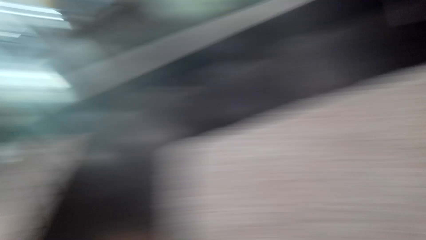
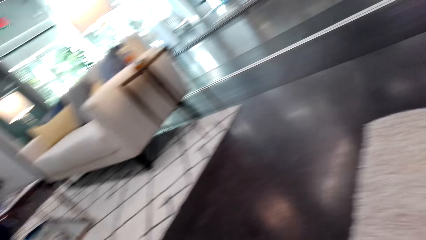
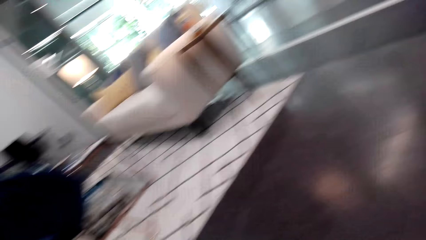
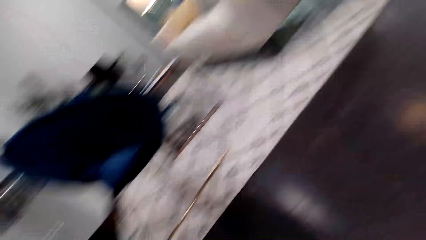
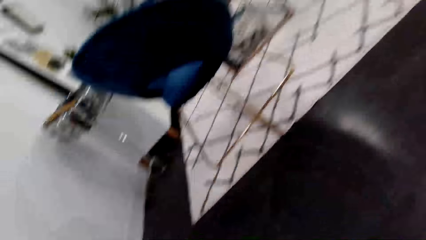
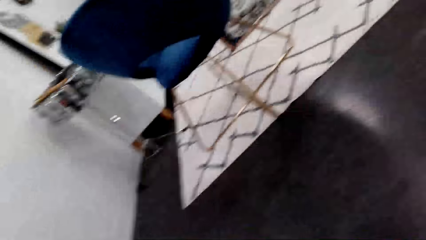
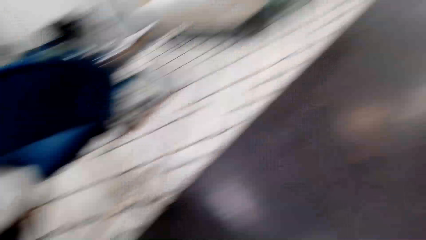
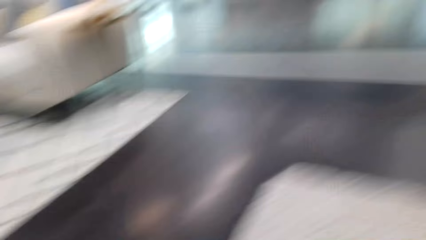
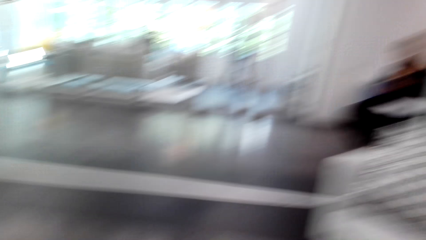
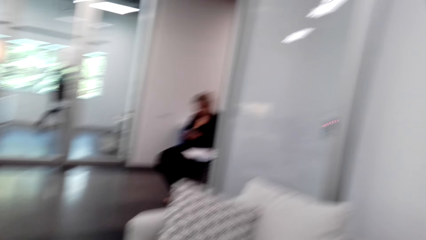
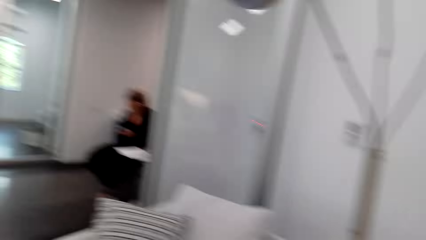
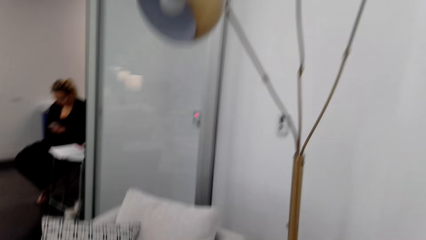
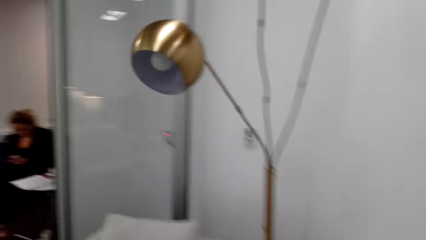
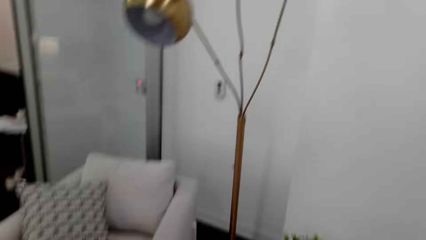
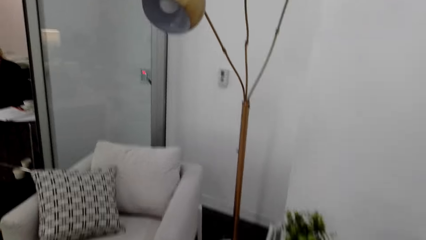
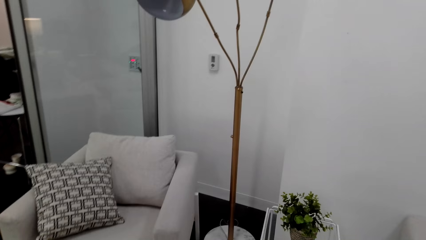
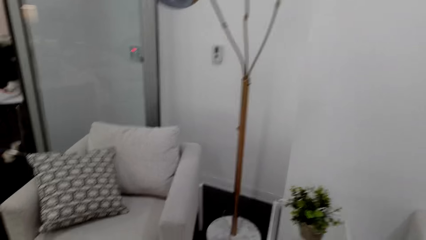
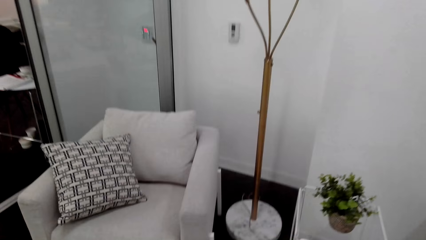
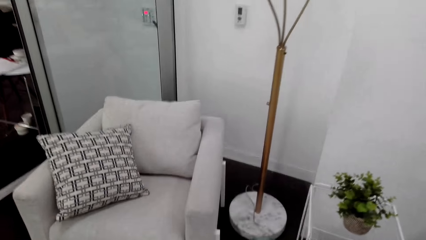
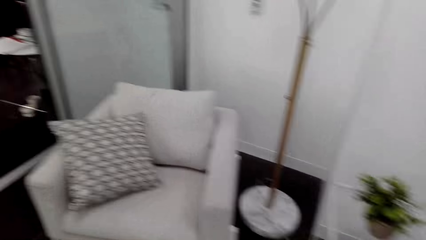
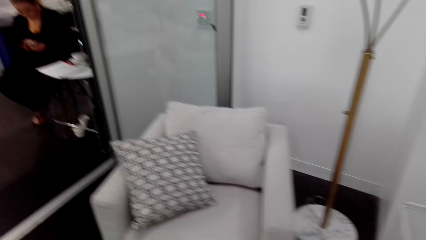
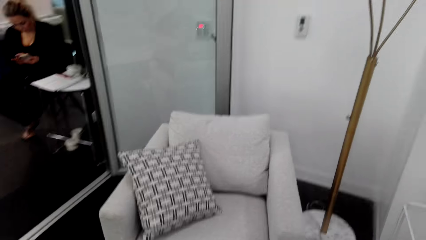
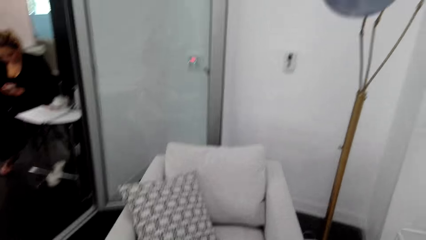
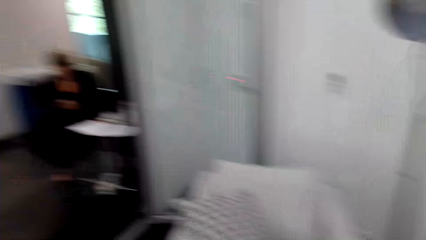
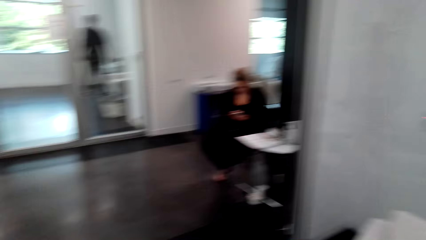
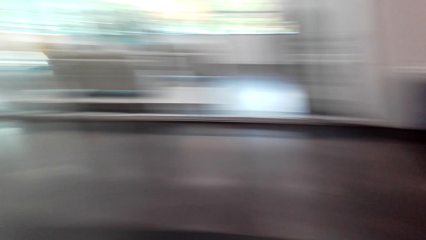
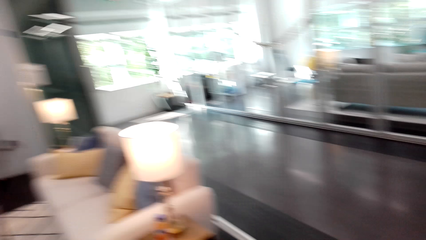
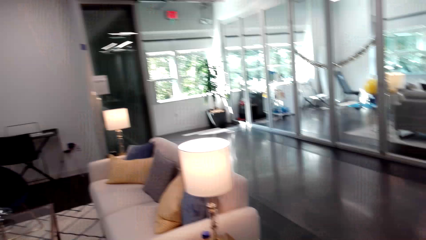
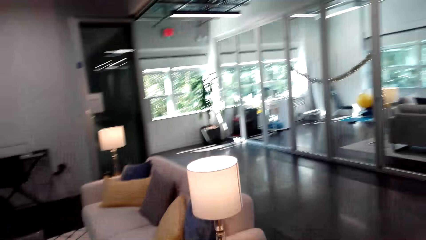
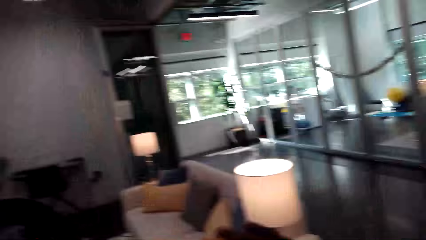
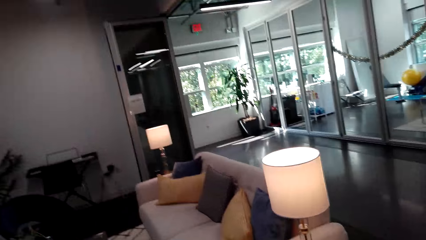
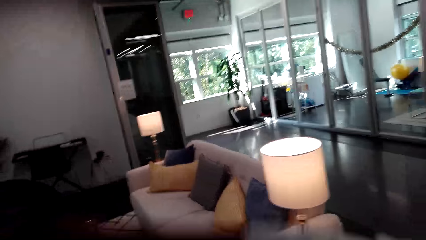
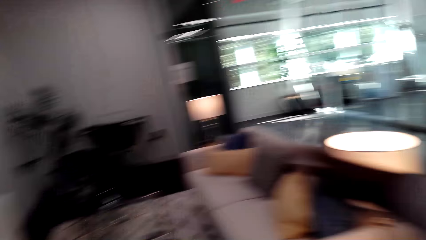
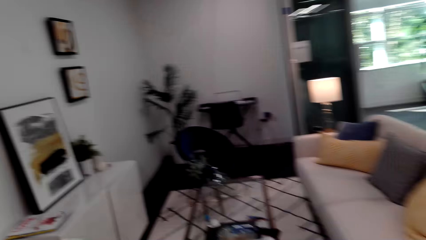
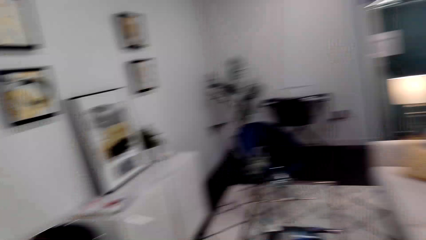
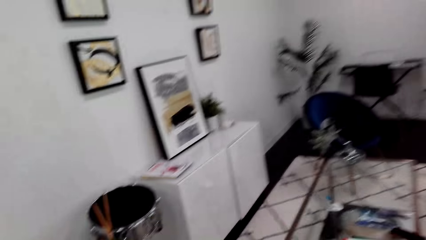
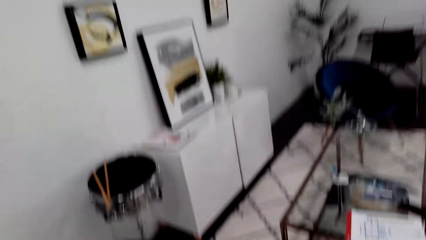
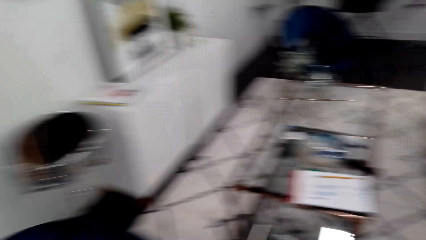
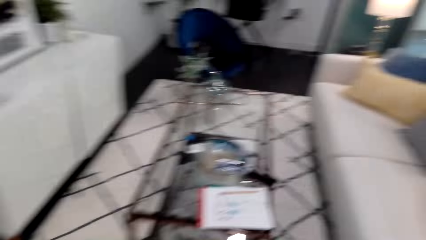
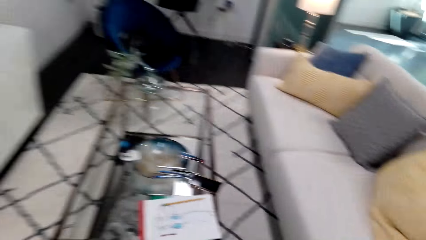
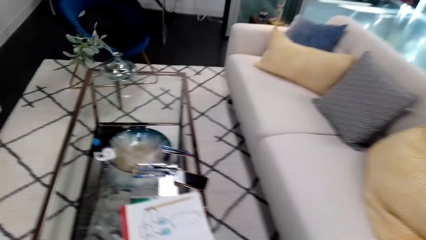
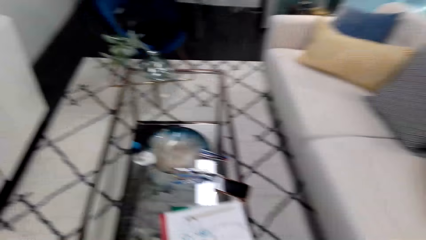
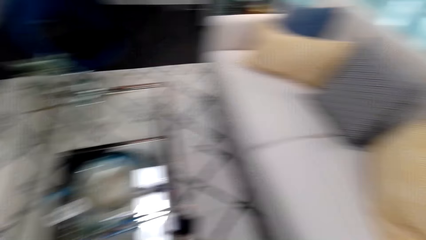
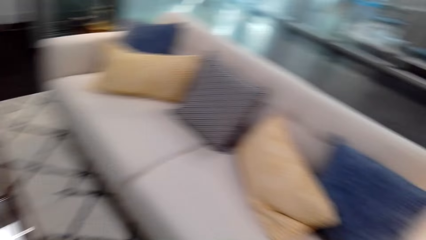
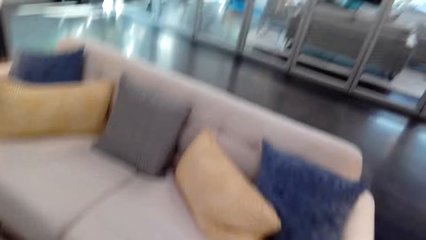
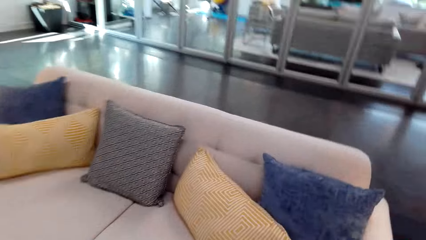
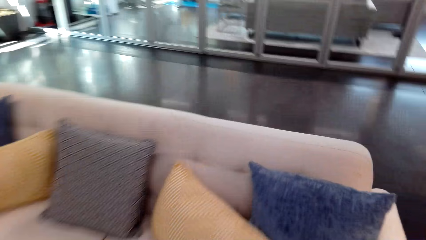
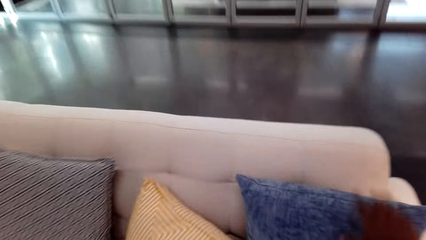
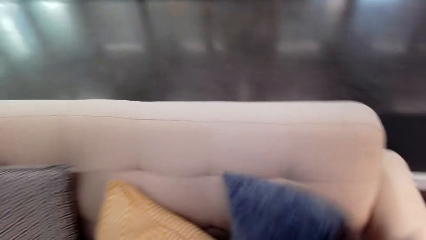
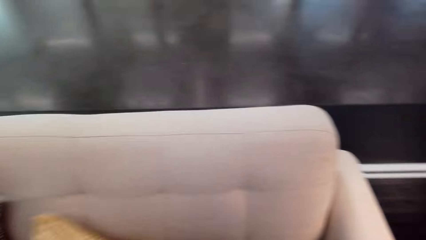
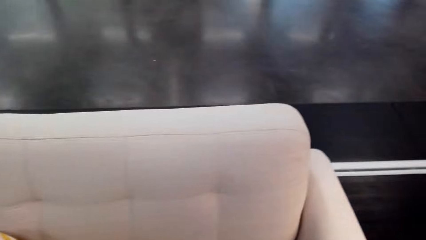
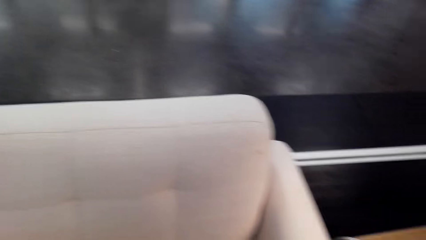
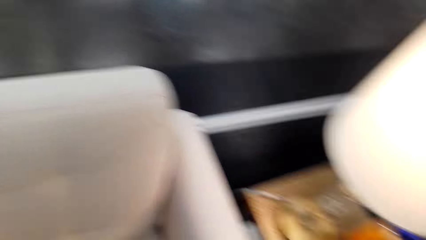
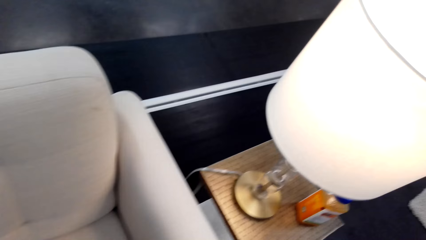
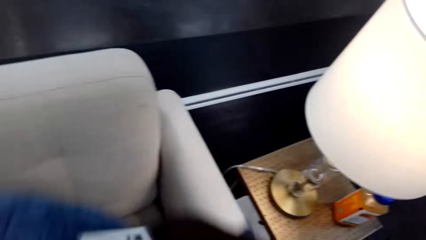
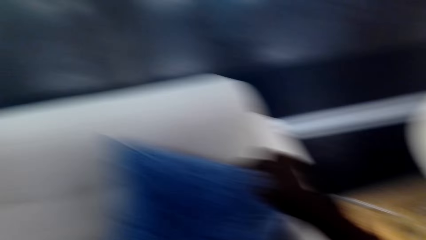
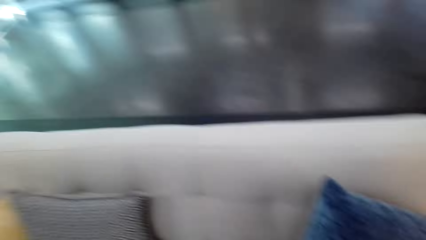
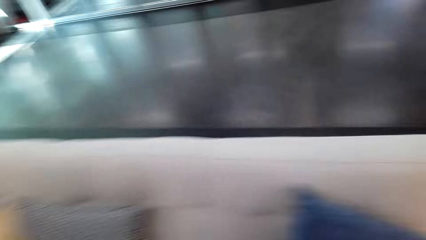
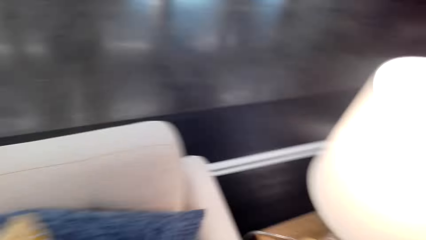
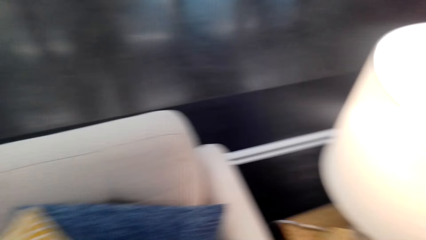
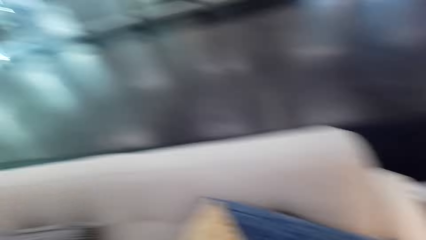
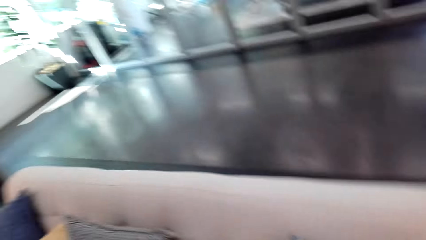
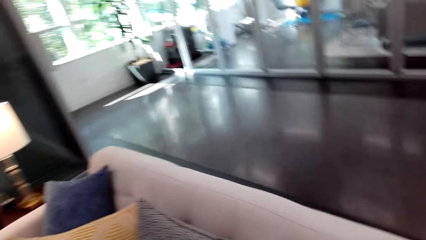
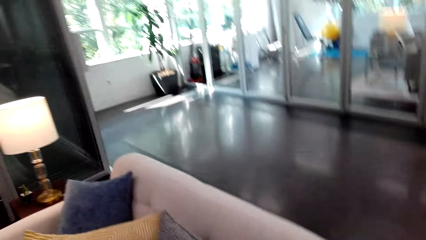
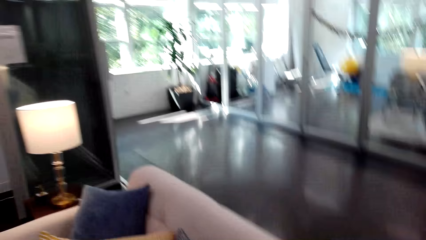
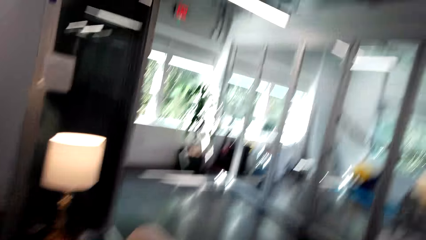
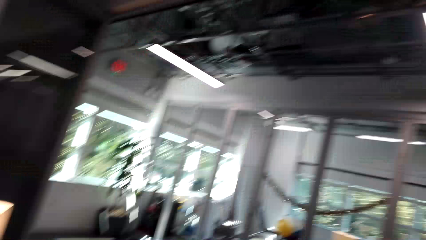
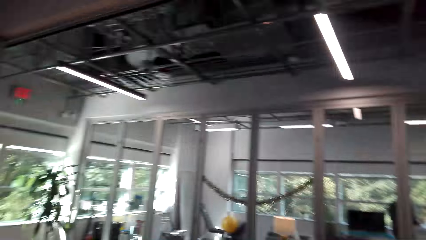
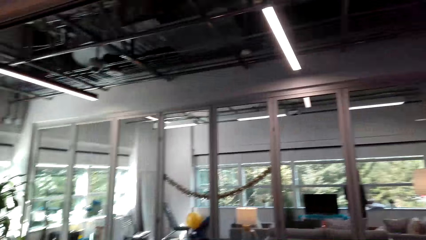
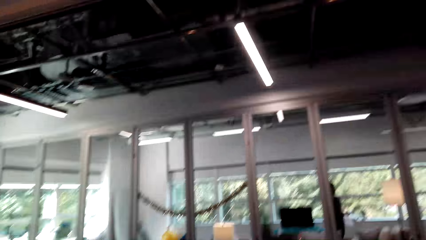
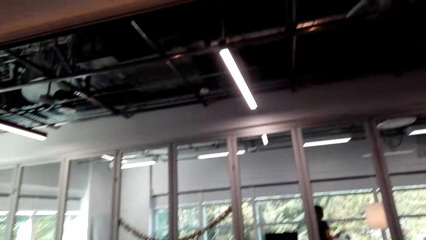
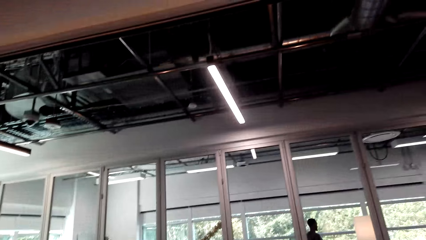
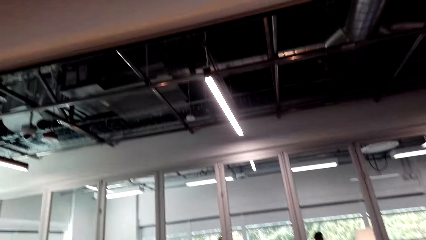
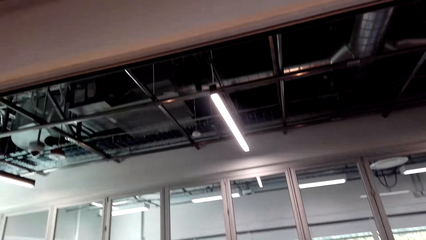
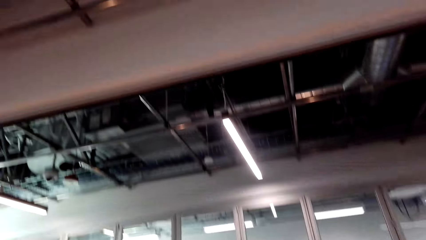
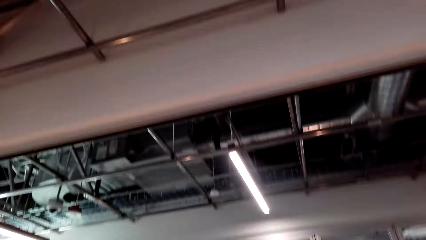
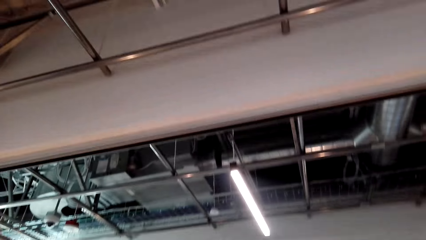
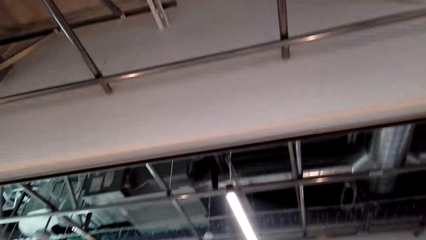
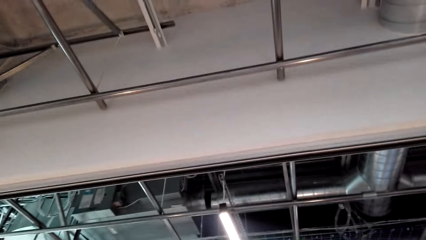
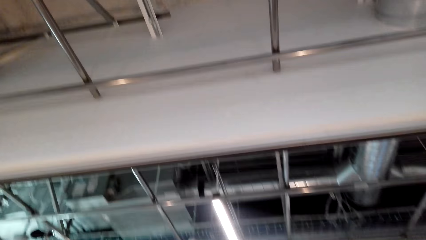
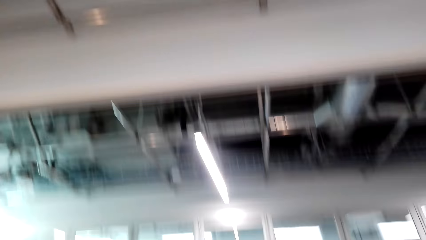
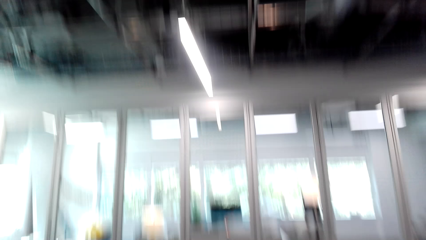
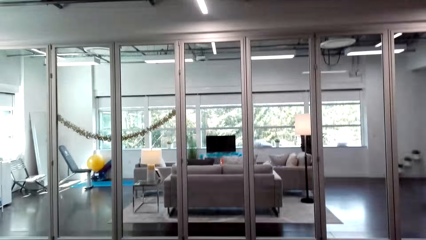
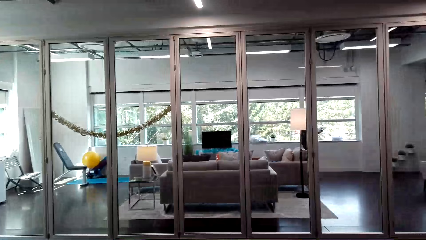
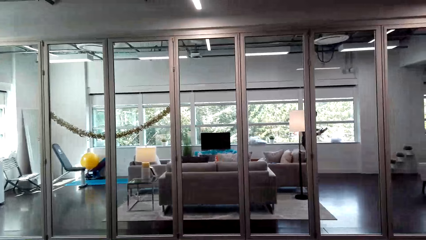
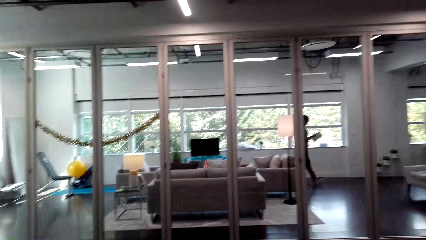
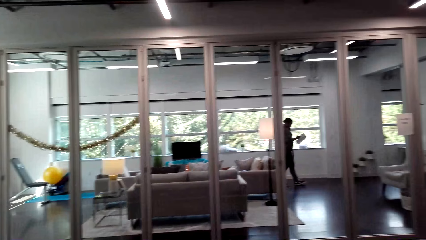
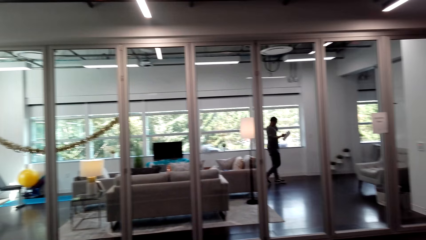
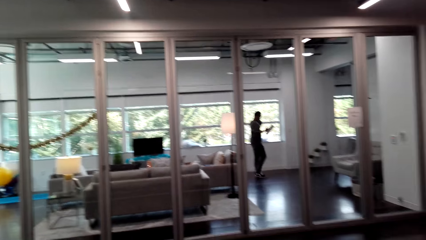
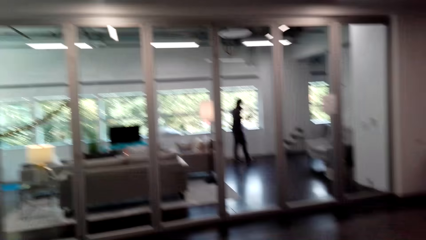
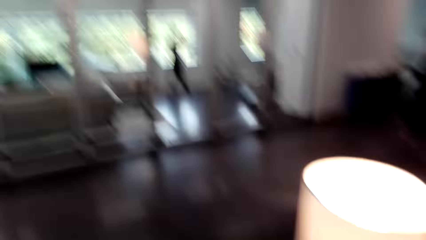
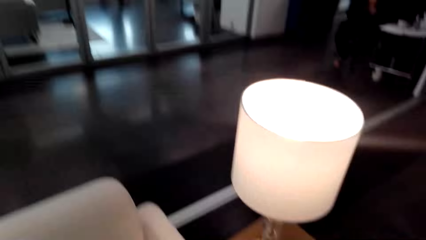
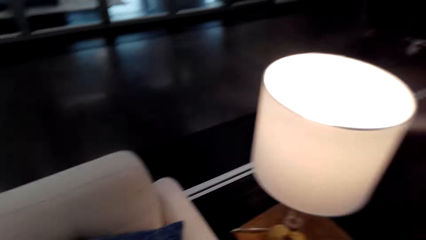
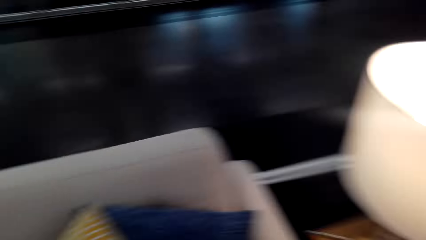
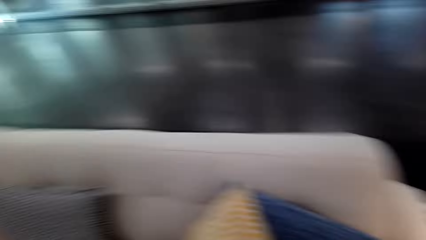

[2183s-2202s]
The camera wearer looks around. They converse with a woman. They move their hand. The woman responds to the camera wearer. The camera wearer looks around. They search the seat and pick the cushion. They look around. They look up.
